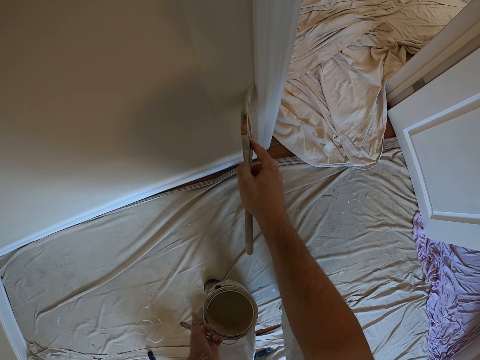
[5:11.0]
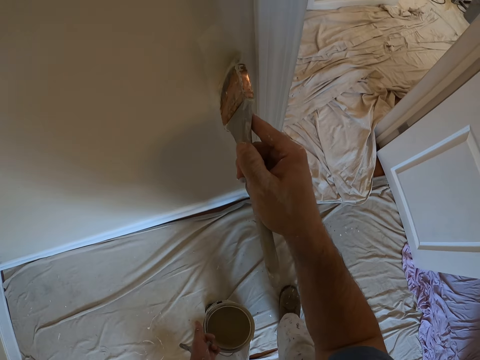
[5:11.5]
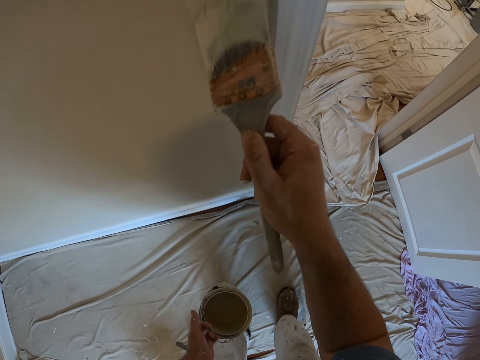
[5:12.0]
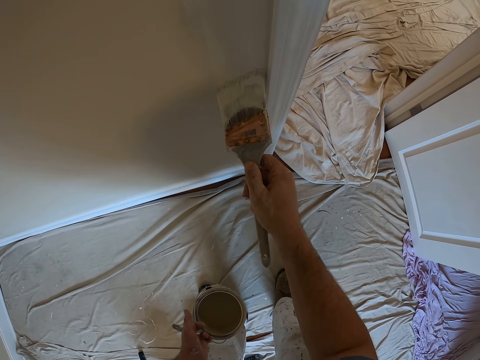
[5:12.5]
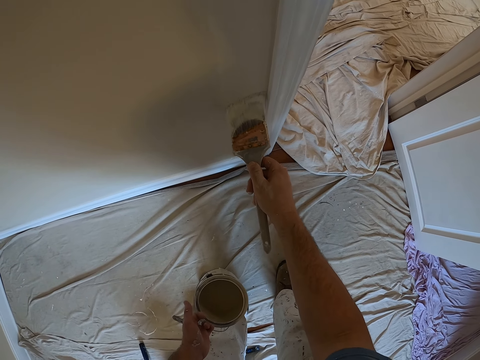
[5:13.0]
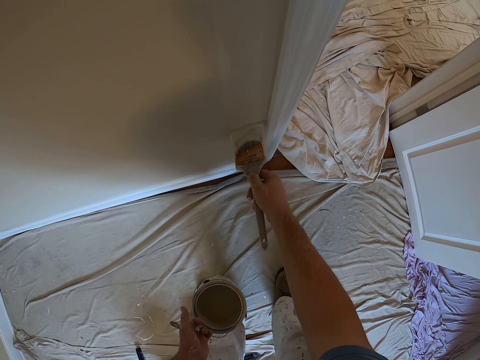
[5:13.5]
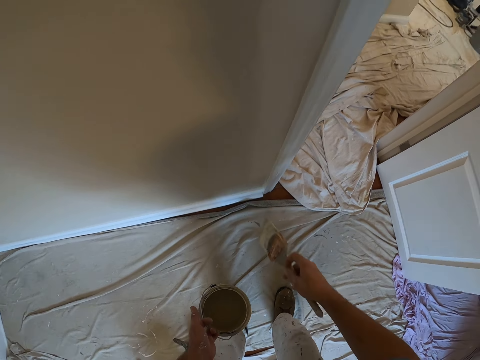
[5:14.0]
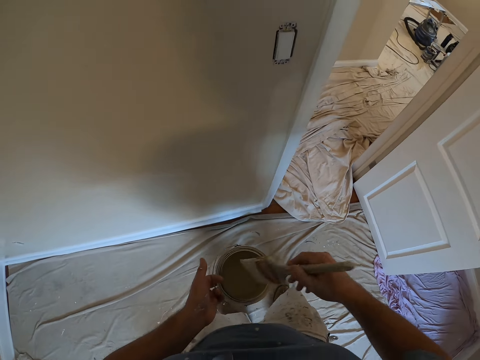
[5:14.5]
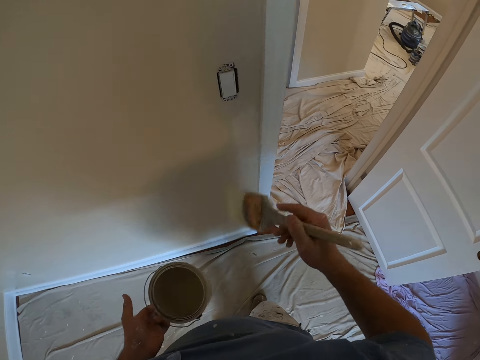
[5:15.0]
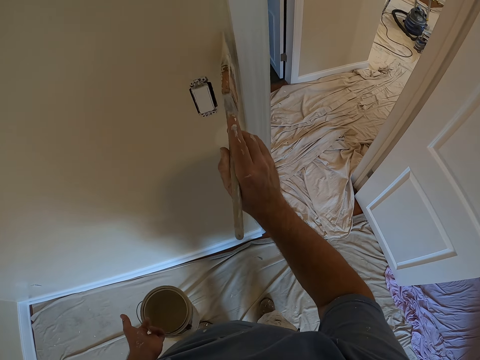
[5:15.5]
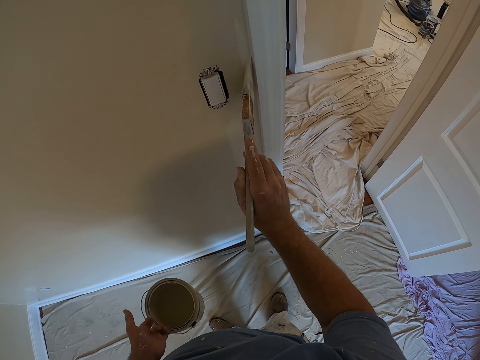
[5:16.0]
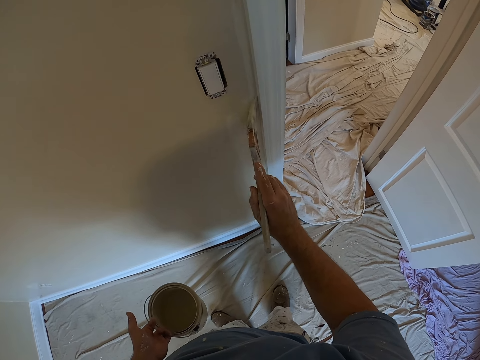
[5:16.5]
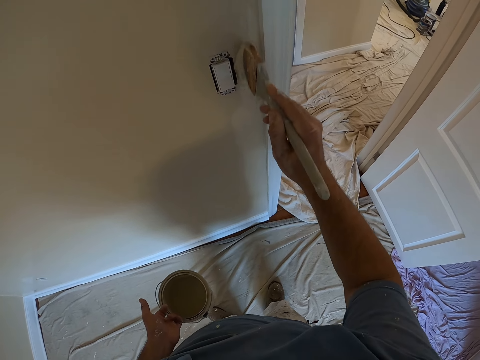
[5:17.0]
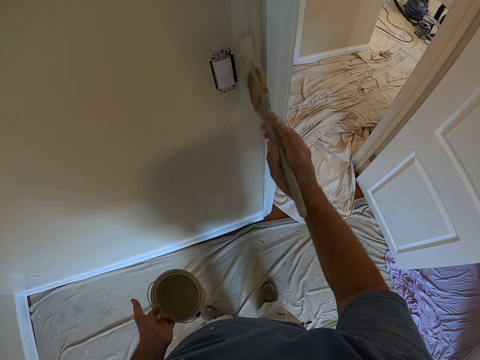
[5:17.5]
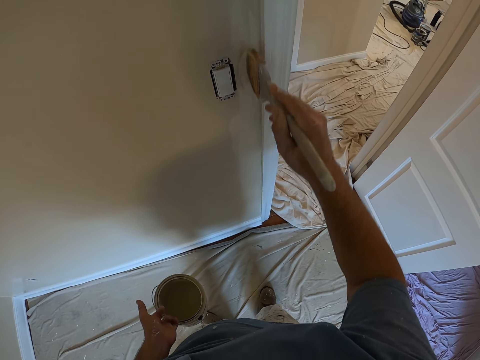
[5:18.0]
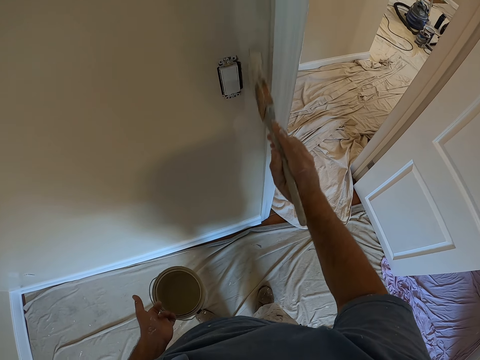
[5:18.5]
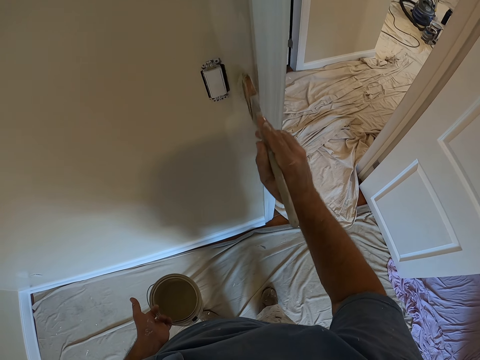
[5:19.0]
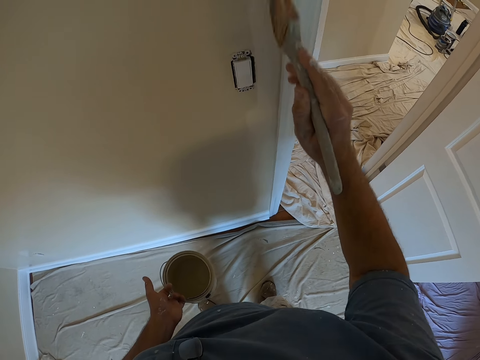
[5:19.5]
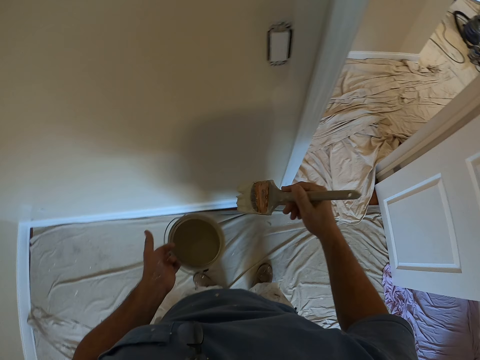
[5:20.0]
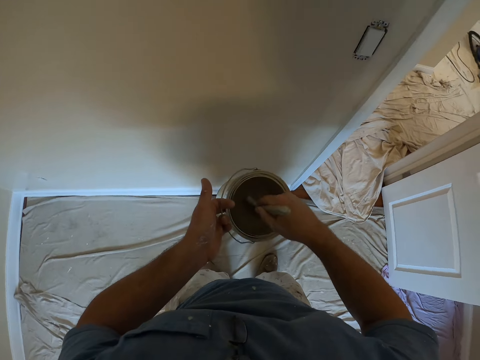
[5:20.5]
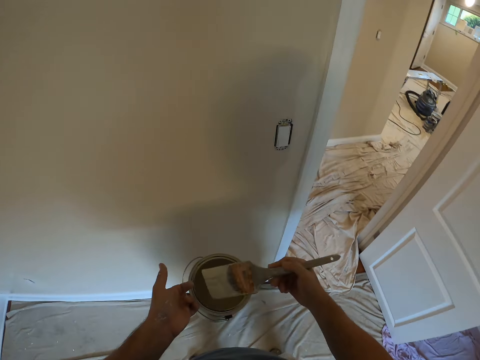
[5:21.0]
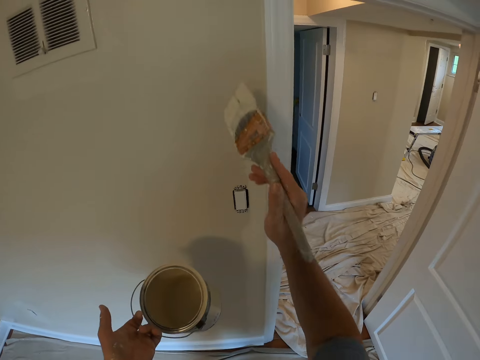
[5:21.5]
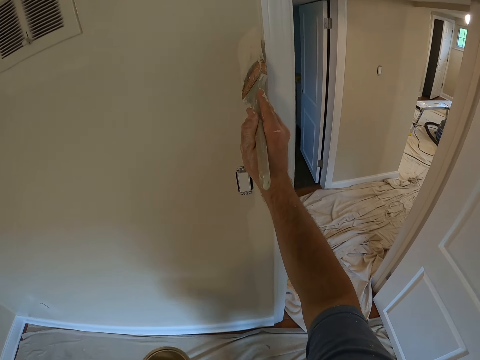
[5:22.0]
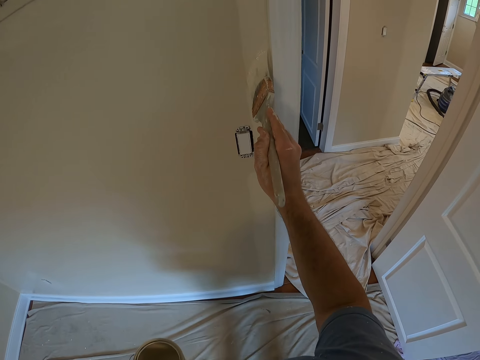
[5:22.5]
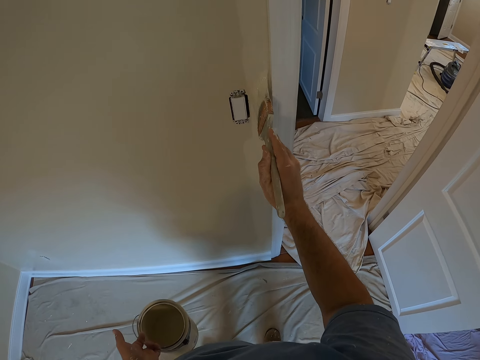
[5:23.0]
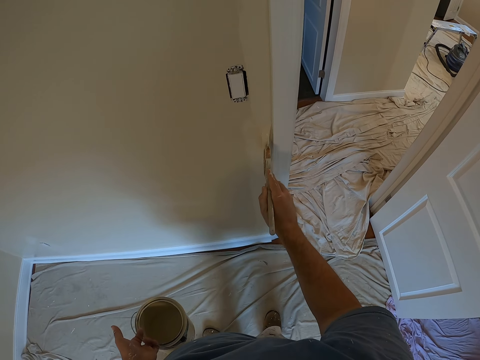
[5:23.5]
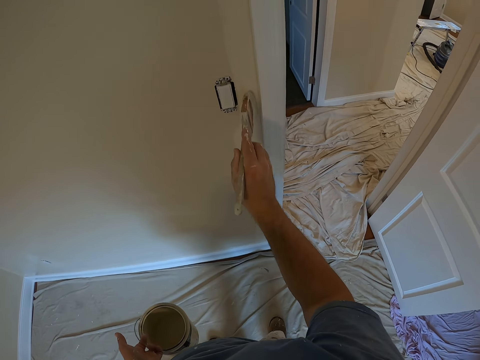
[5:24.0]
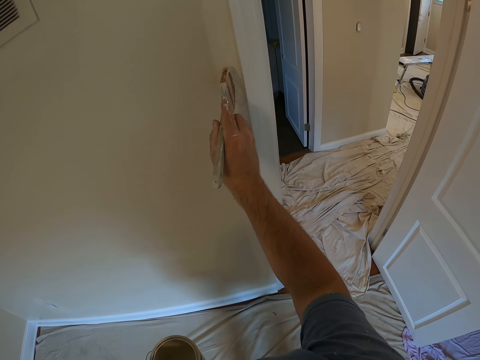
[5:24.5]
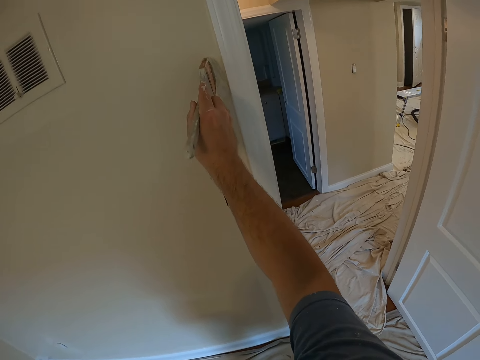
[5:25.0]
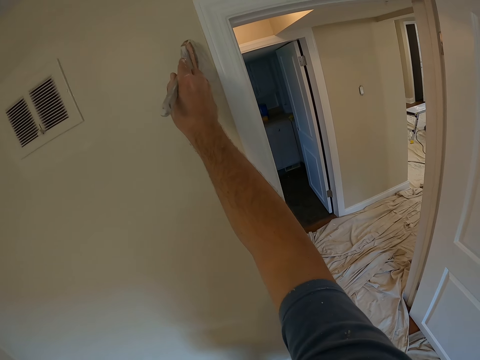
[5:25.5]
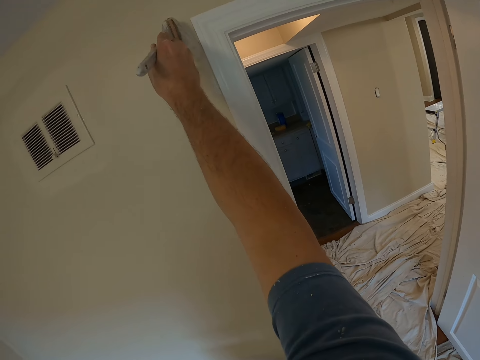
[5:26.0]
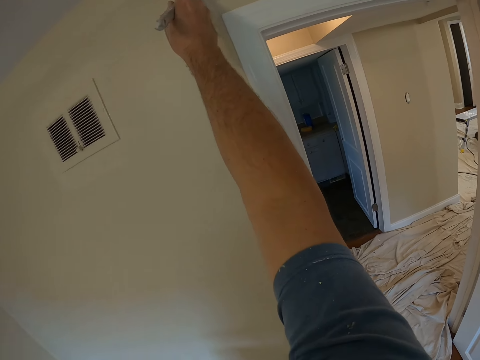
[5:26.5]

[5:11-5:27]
The camera wearer dips the brush into the paint bucket or paint can. They paint the wall with the painting brush. They dip the brush in the paint can. They paint the wall with the brush.

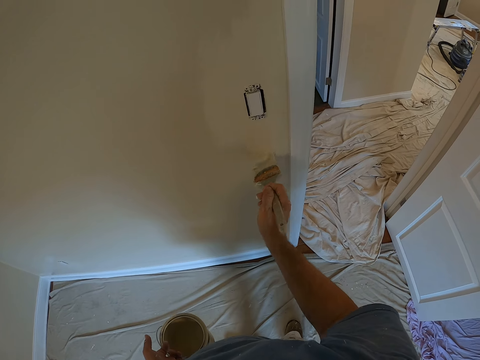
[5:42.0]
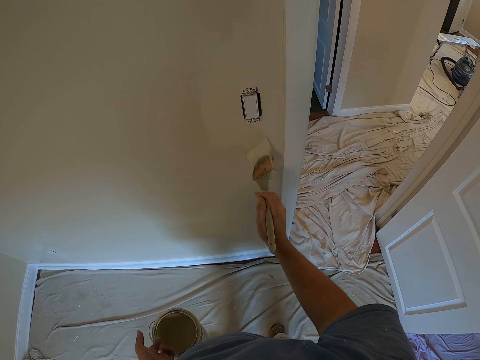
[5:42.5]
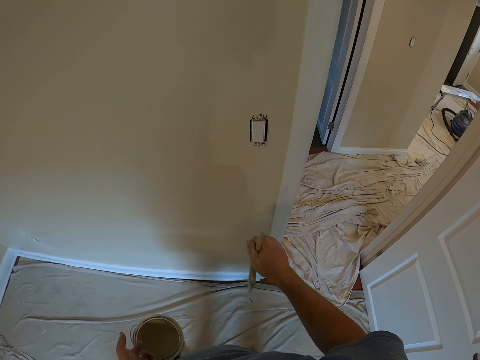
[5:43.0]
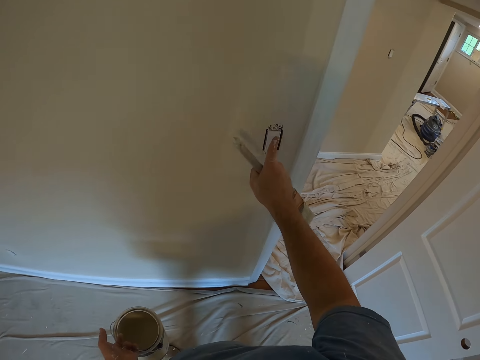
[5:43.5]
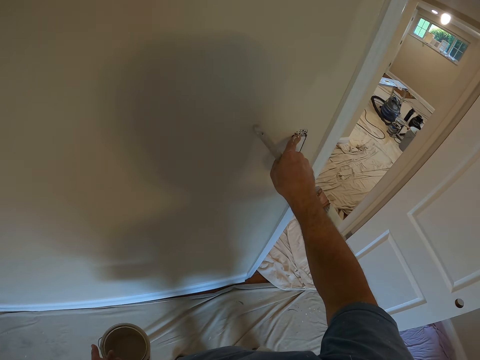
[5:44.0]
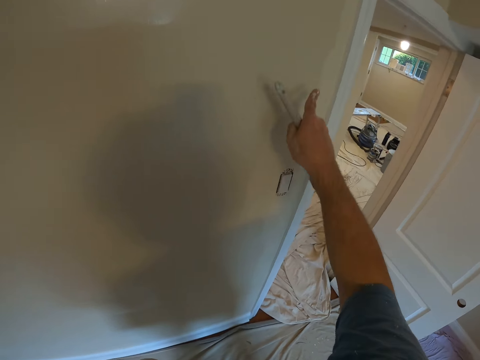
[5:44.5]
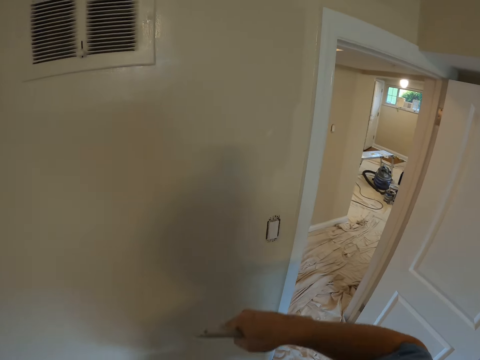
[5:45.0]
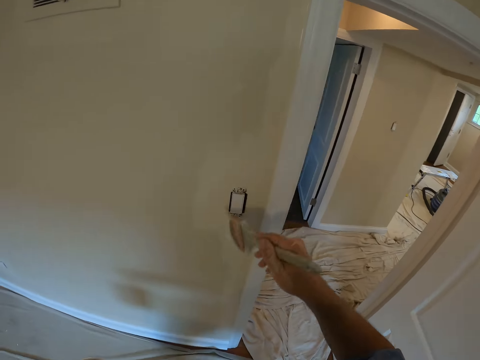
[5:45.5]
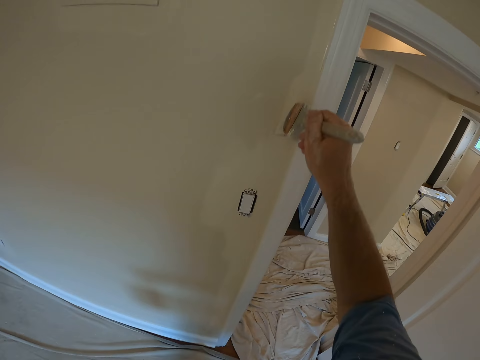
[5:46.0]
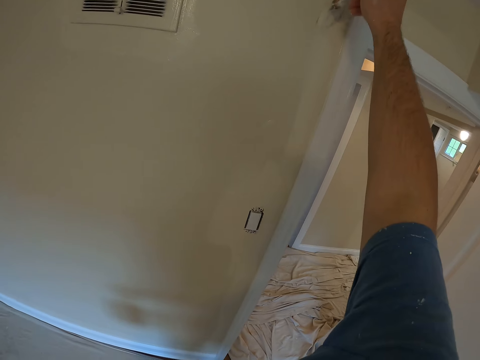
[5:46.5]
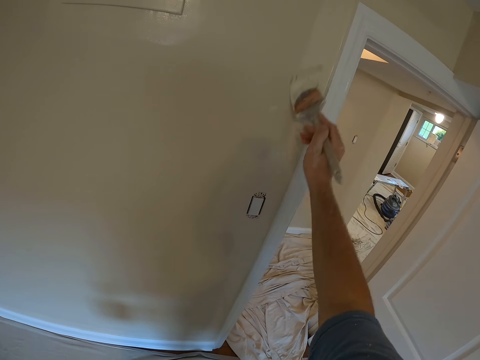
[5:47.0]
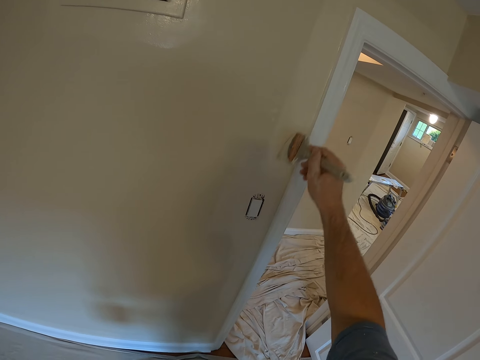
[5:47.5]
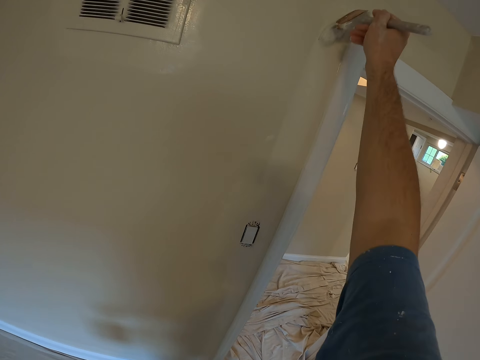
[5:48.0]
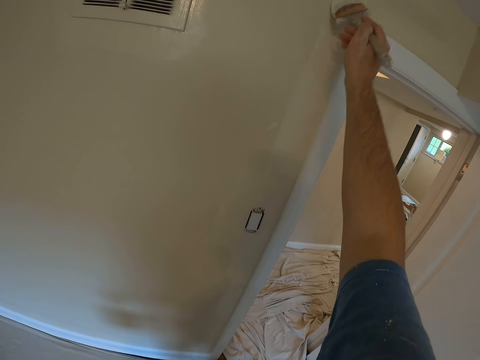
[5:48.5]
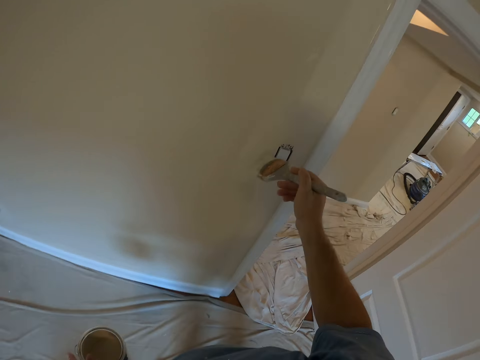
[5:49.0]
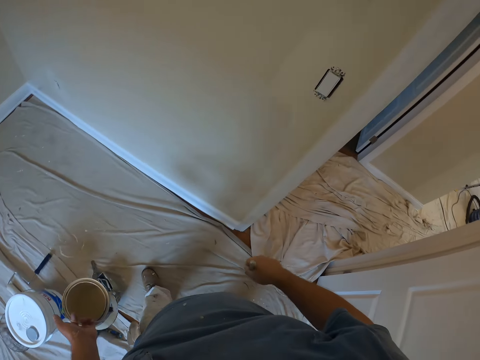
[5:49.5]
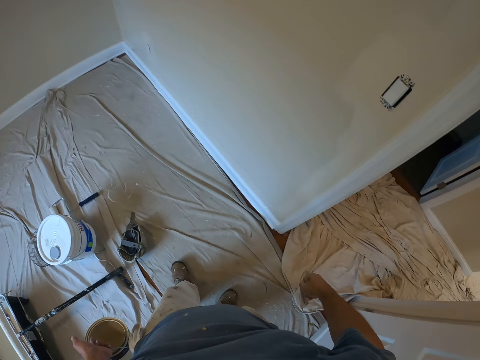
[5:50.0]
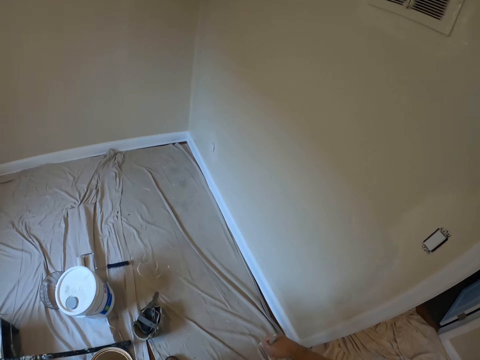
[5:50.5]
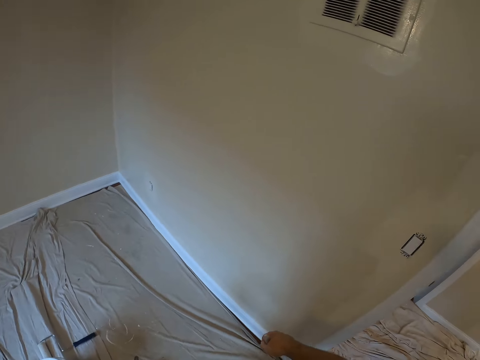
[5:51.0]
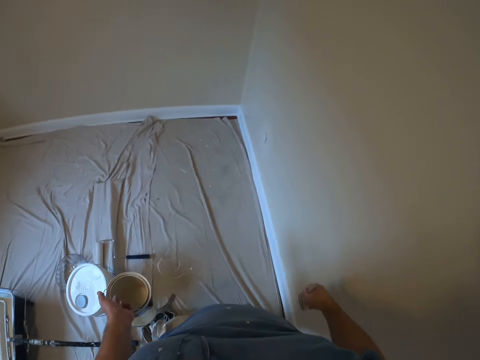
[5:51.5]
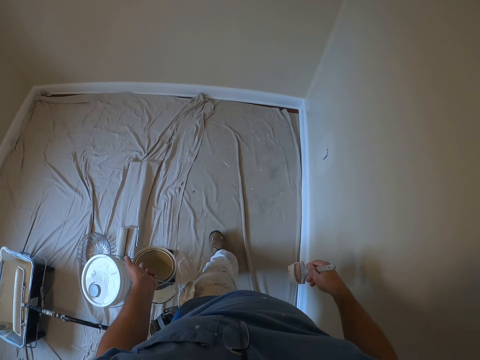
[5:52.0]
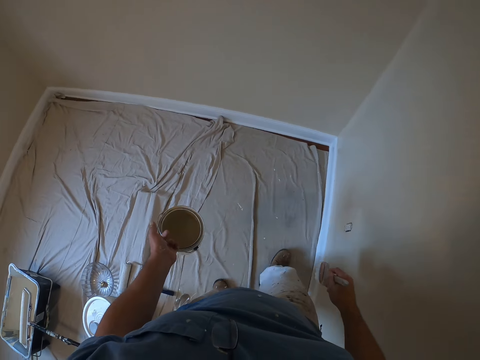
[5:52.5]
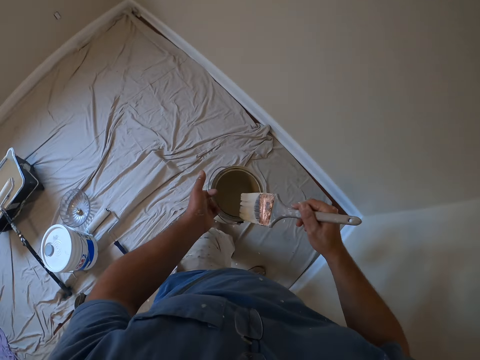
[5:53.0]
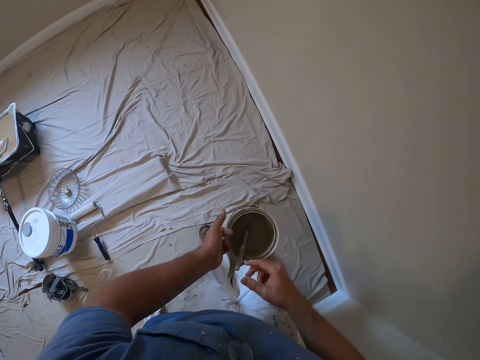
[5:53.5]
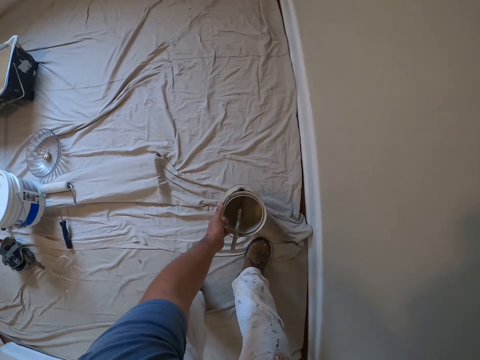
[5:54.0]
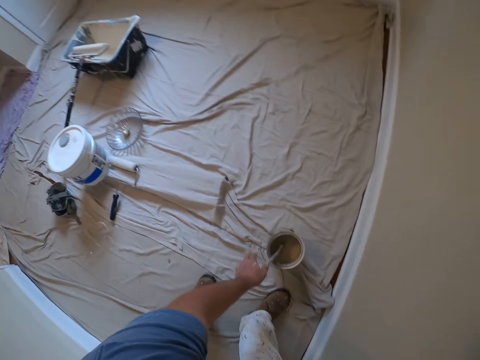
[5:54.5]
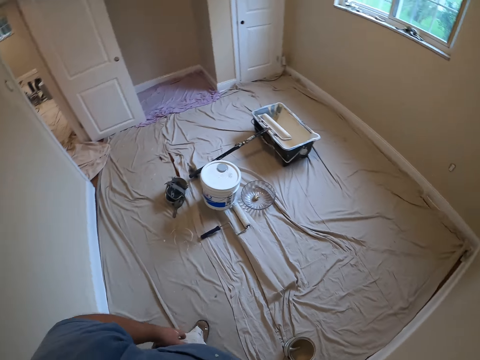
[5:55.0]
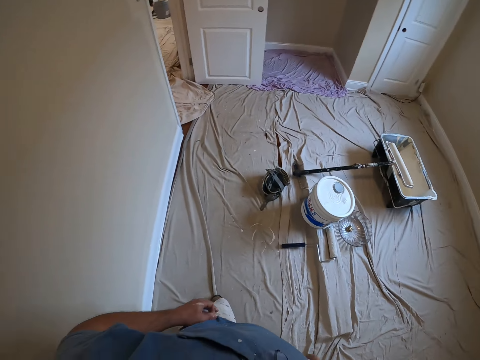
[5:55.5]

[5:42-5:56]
The camera wearer cleans some paint on his finger on the wall. He wipes the paint from the socket with a finger. He paints the wall with the painting brush. He looks around the room. He walks towards another side of the wall in the room. He dips the brush into the paint bucket. He places the bucket of paint on the floor with his left hand.
